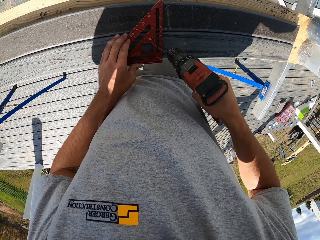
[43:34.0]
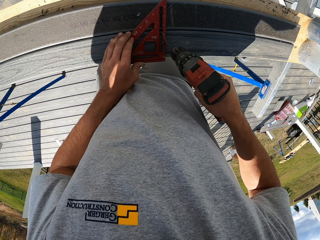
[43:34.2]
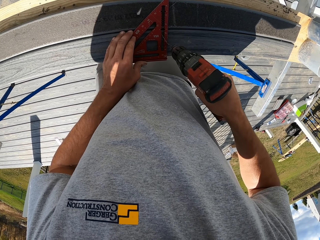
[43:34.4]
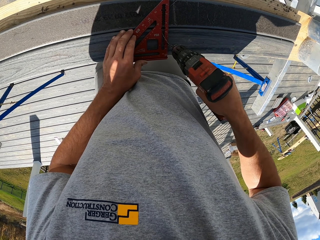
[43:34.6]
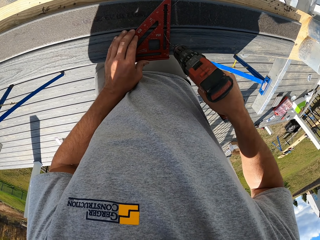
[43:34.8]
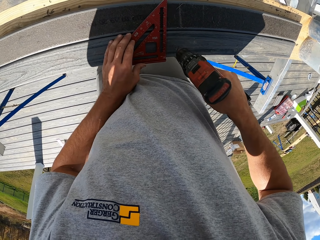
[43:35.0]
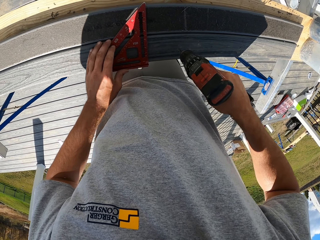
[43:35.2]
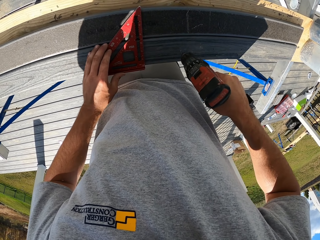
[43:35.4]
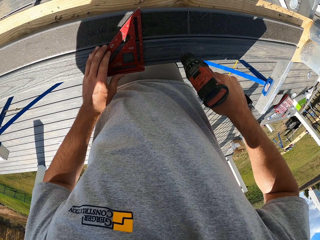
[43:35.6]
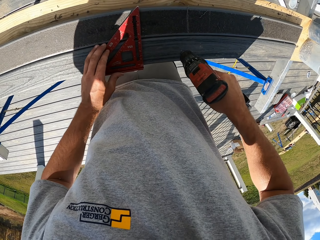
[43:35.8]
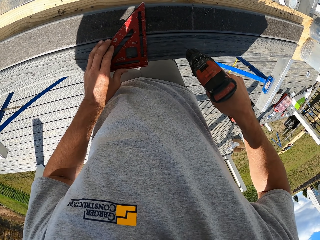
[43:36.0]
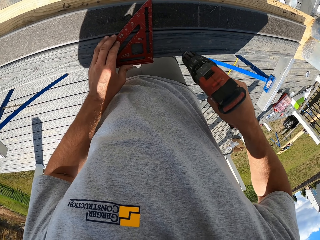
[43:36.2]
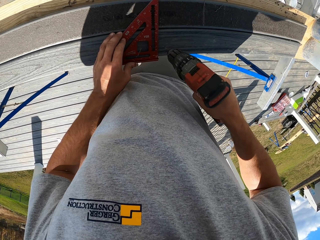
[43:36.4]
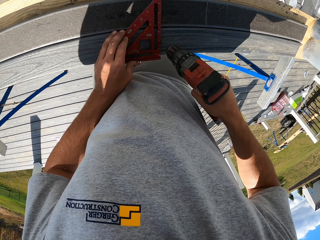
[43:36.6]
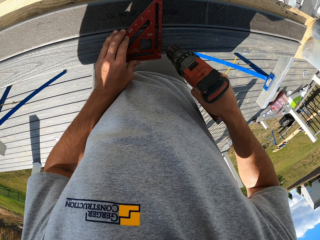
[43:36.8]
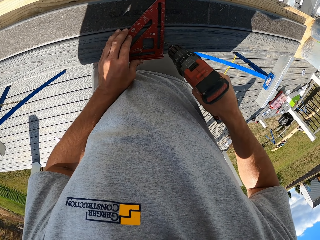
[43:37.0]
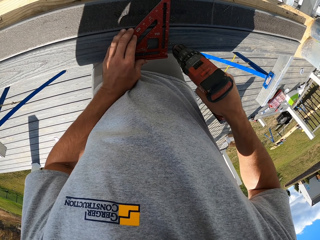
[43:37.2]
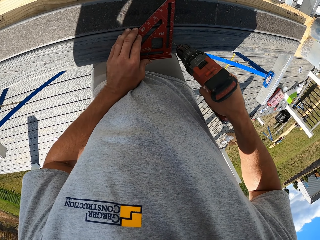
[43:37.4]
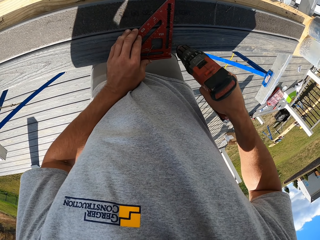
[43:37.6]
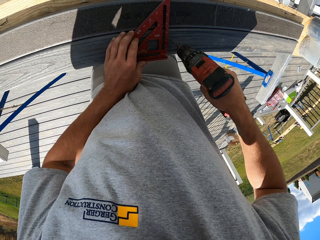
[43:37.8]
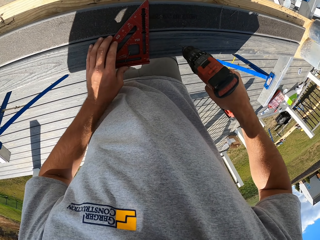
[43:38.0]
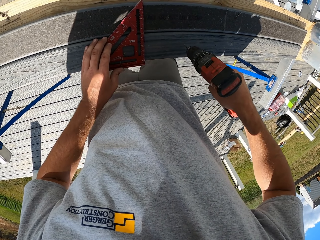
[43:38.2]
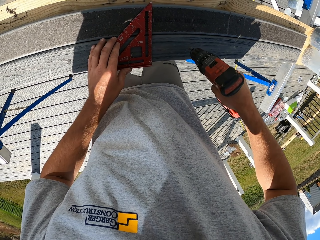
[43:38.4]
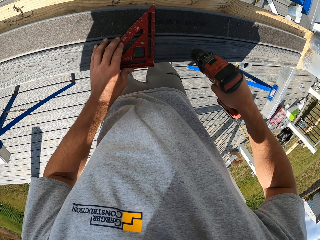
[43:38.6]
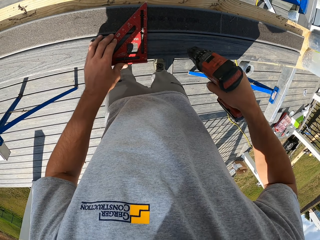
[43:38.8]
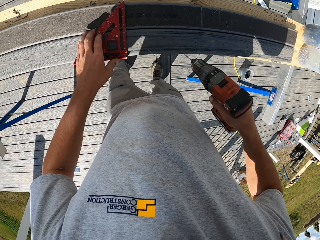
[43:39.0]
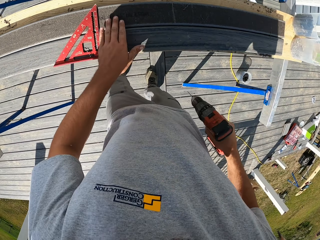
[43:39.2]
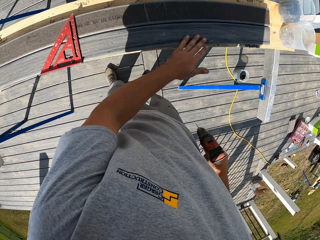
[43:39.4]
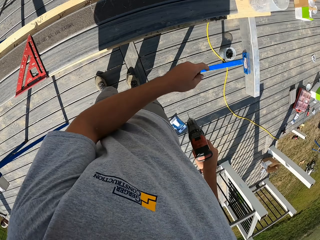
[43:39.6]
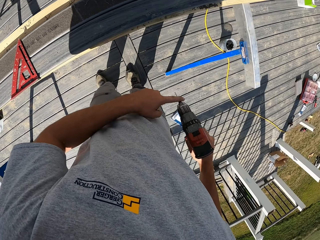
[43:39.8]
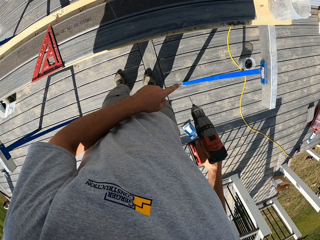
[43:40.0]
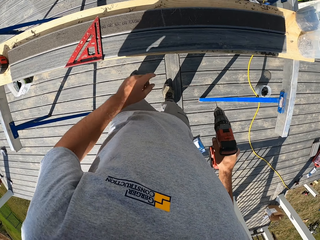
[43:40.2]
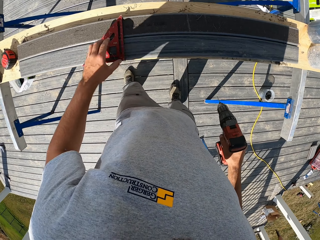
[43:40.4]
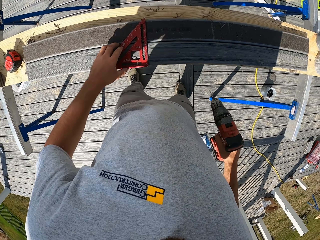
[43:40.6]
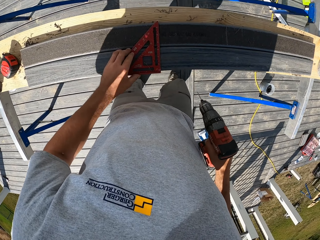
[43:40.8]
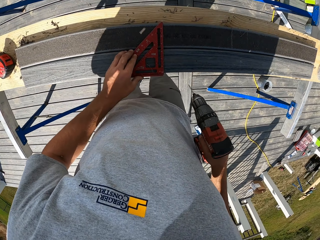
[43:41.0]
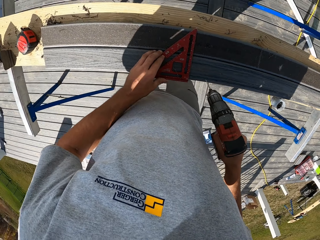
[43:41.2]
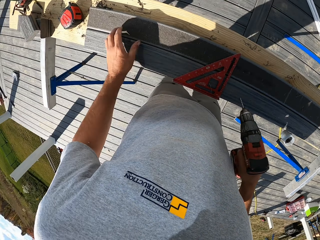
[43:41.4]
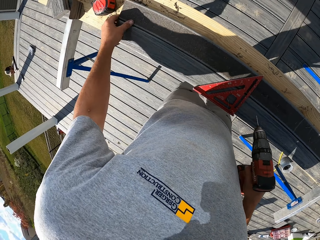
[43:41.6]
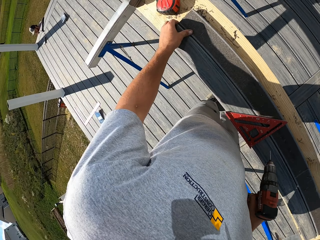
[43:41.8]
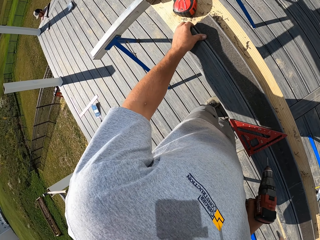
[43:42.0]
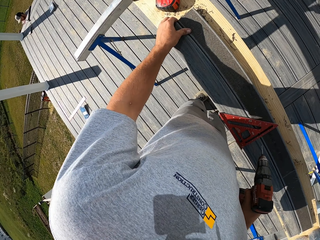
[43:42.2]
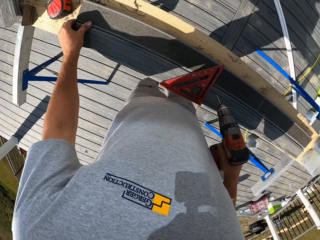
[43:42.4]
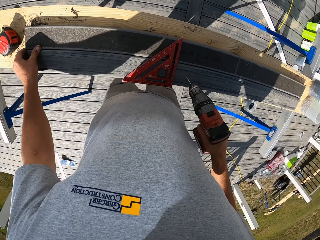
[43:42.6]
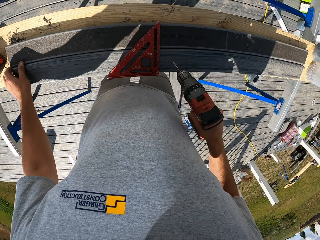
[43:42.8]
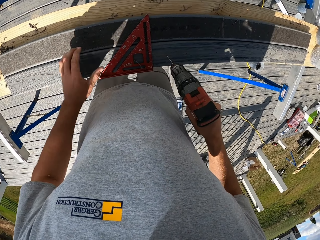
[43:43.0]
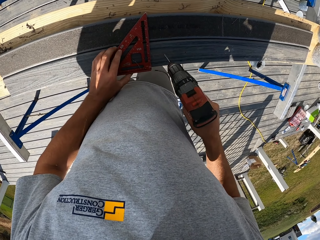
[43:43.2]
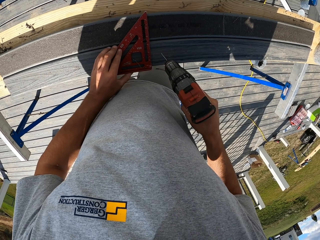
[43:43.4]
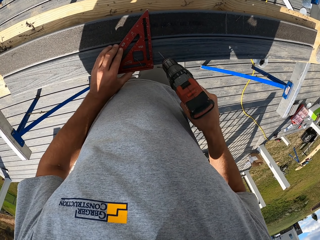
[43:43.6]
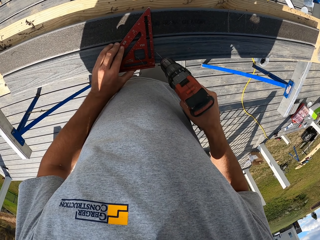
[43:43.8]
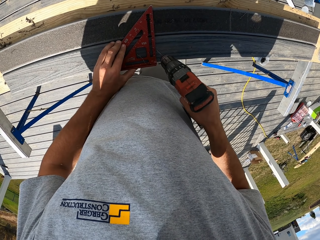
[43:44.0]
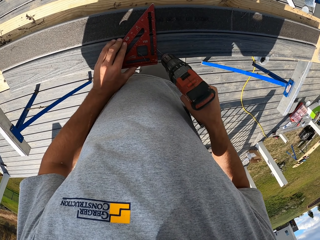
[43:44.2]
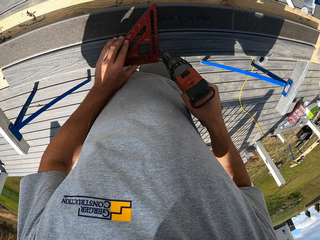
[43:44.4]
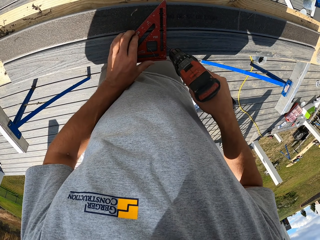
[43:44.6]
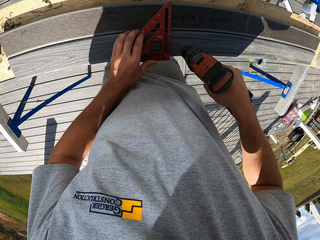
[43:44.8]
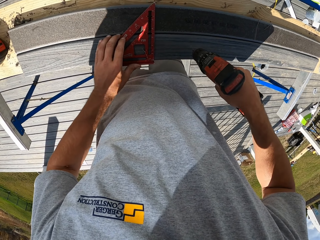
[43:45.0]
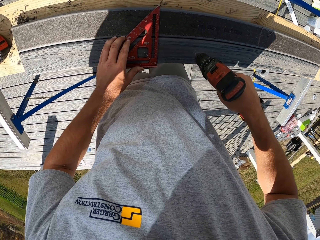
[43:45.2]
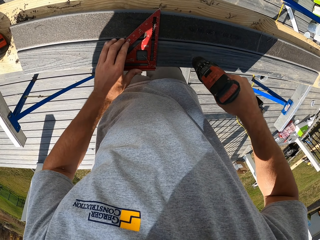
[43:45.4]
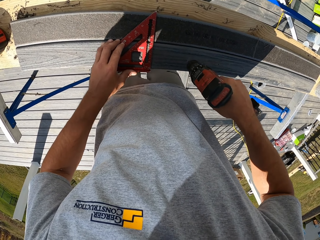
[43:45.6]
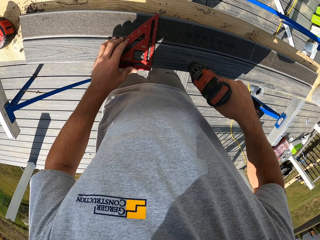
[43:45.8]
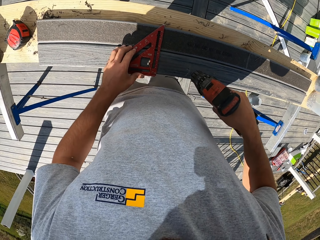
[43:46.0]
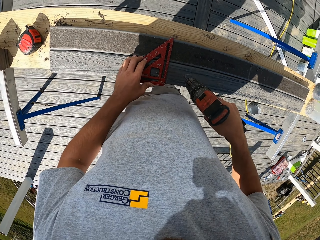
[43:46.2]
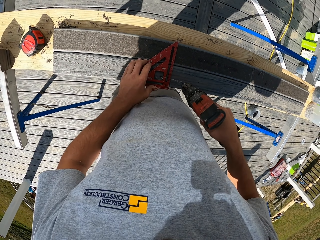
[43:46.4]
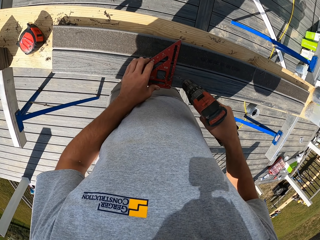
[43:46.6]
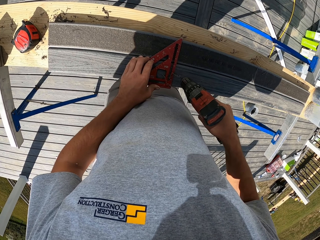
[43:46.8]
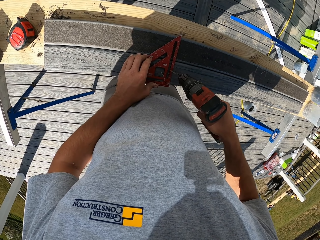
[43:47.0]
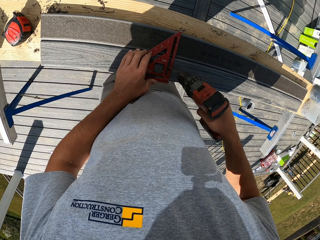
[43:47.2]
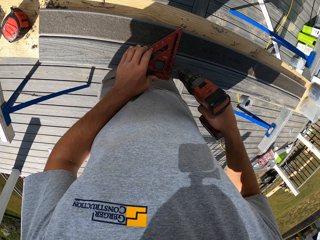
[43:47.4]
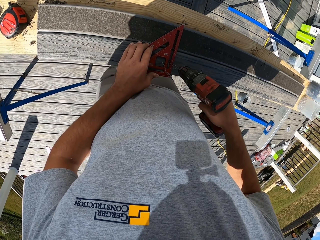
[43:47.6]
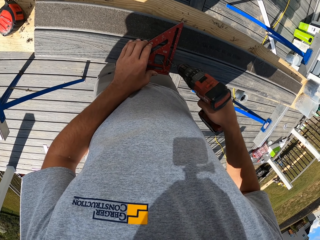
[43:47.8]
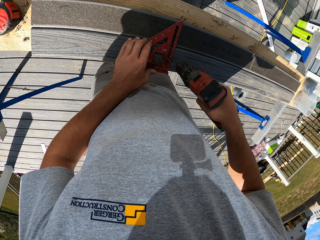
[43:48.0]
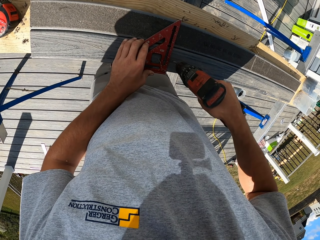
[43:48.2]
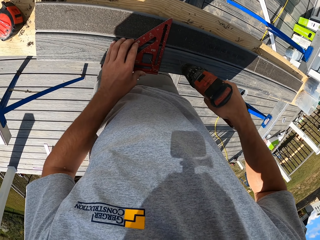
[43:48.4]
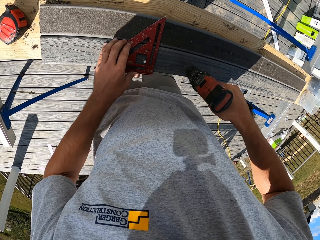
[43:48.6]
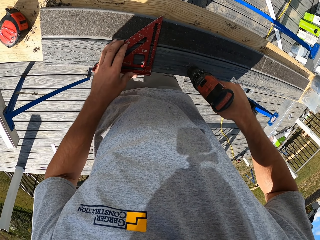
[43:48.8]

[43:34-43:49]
The camera wearer wipes something. They touch the triangle ruler. They touch something. They adjust the woods. They touch the triangle ruler. They drill the wood.

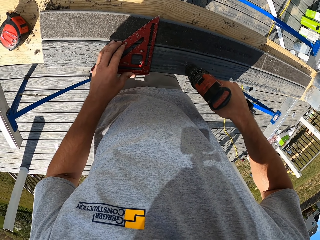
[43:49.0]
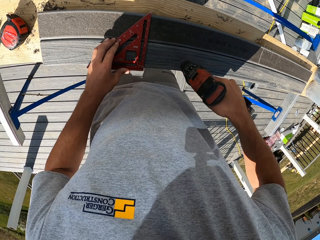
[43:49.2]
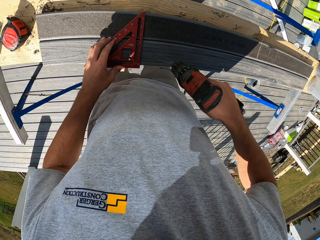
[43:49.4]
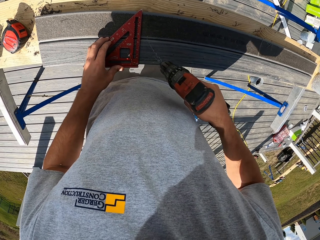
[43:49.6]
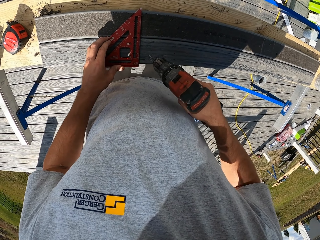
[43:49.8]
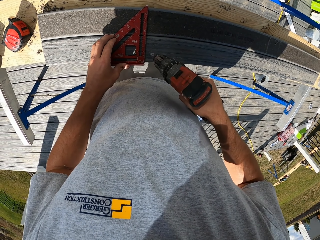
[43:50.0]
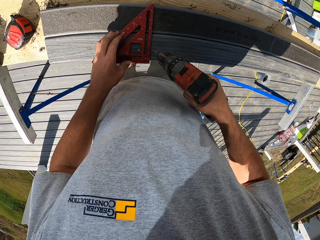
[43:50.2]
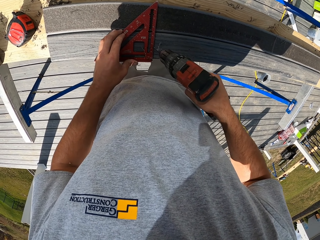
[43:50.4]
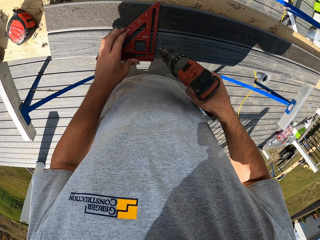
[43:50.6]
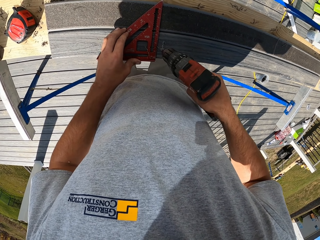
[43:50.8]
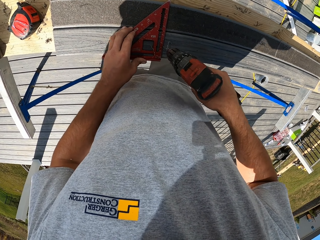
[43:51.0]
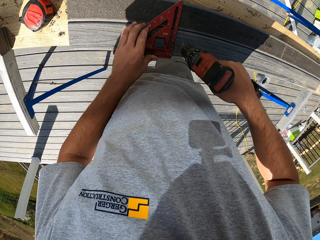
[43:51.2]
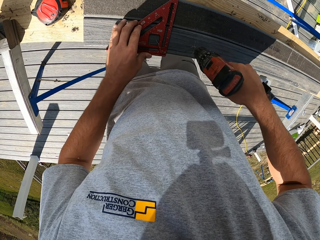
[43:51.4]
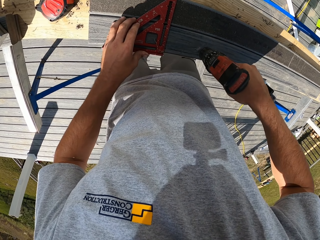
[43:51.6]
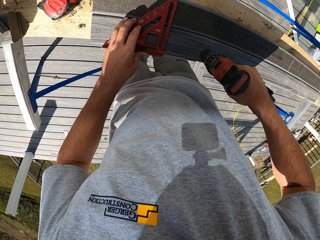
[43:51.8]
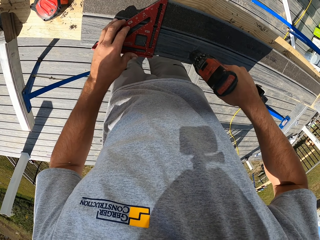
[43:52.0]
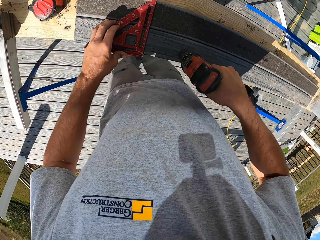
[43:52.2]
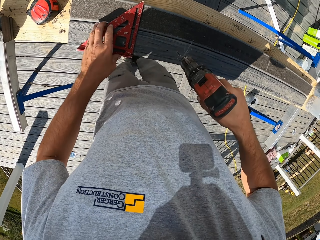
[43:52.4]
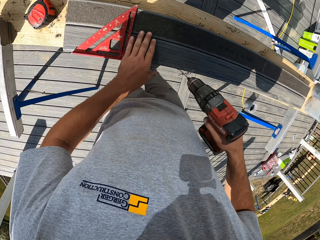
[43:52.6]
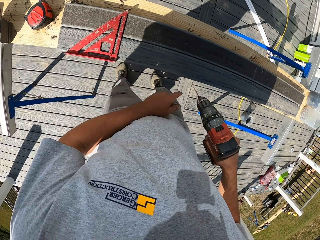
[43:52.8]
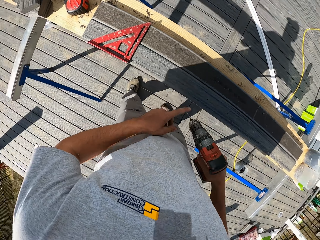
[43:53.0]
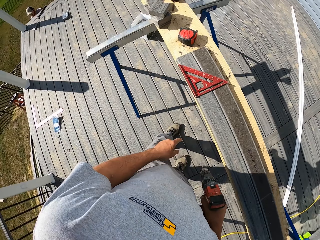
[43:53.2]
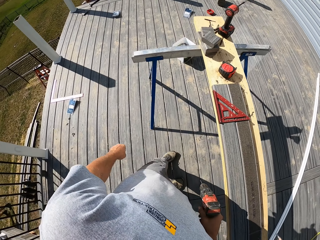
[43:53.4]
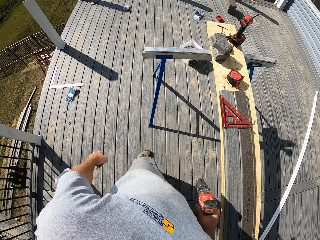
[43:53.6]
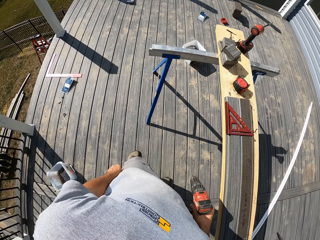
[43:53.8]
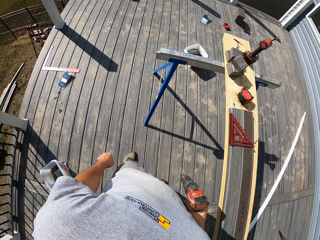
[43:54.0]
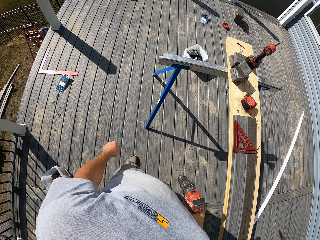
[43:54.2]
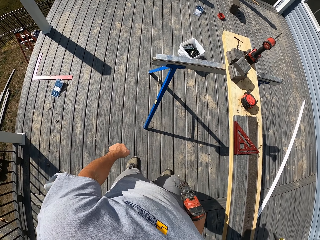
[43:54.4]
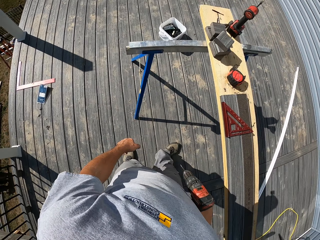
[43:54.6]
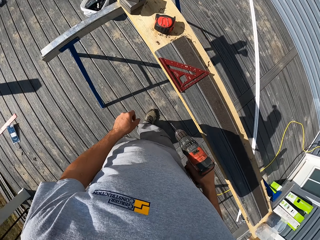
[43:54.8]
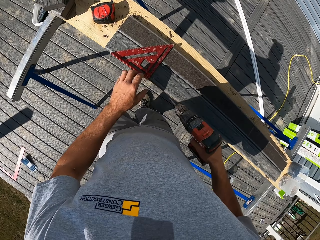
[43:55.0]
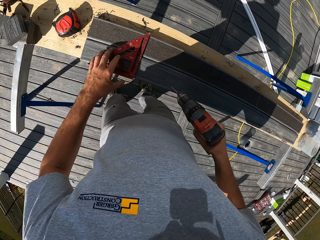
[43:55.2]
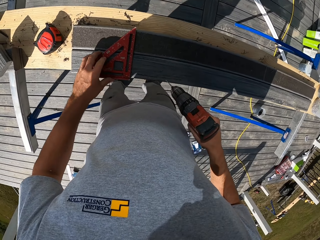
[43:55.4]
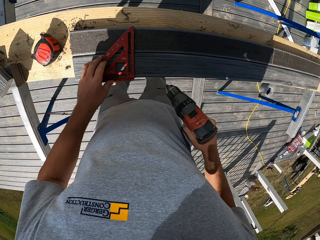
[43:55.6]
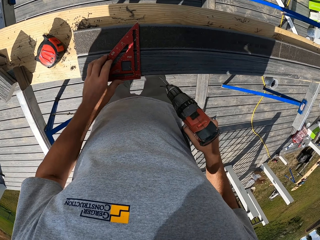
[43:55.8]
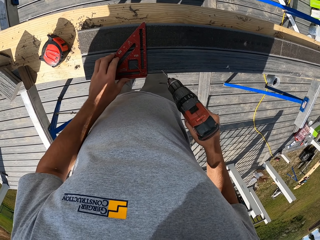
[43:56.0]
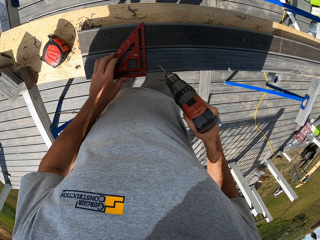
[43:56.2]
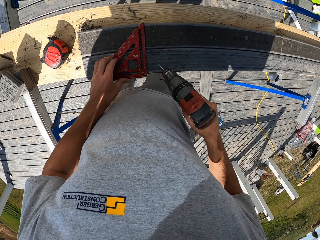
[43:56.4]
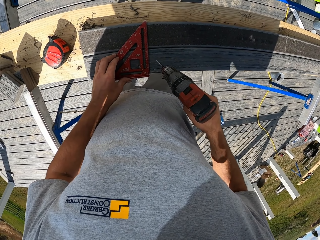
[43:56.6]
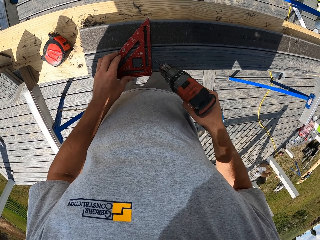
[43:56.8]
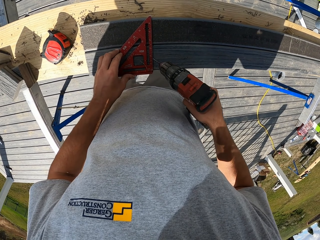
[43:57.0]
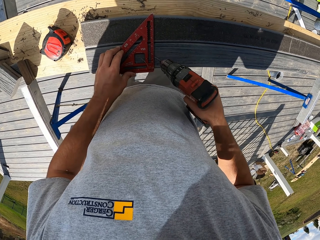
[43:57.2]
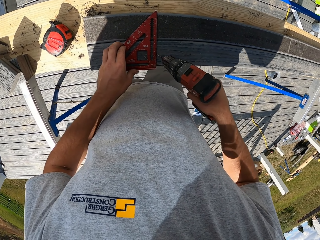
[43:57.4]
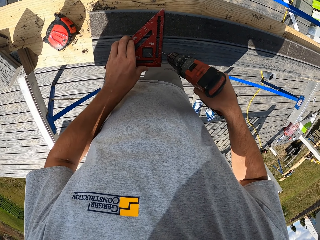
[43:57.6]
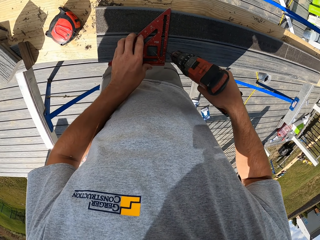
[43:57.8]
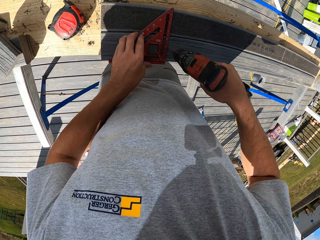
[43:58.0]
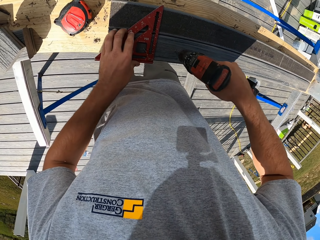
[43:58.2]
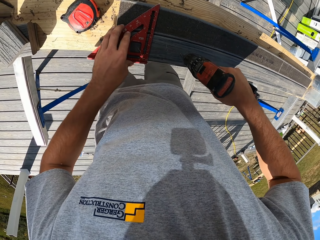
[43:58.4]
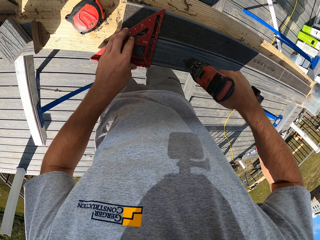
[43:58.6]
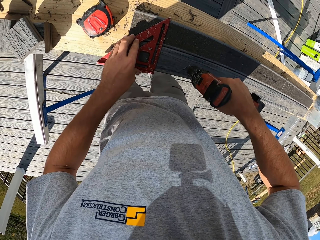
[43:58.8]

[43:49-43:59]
The camera wearer wipes something. They look around. They stand for a while. They hold the square ruler. They touch the triangle ruler. They drill the wood.
